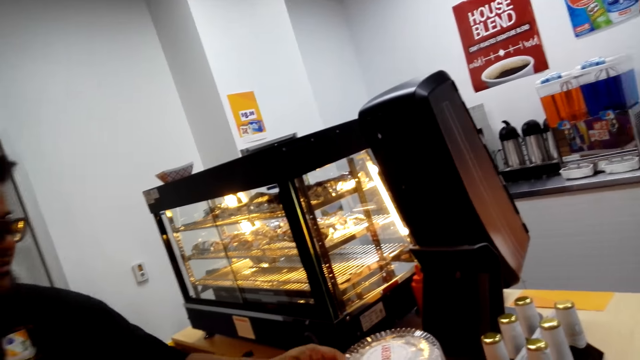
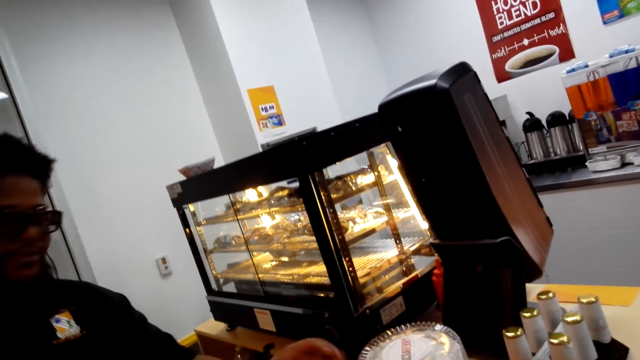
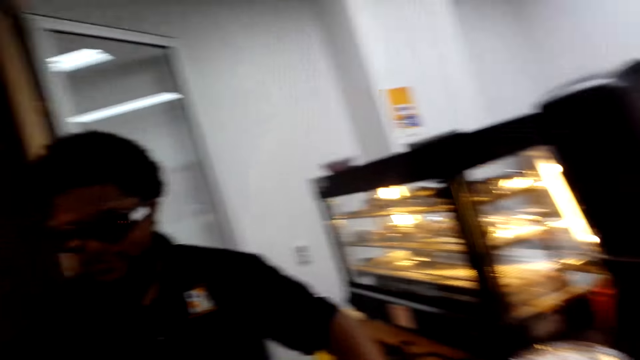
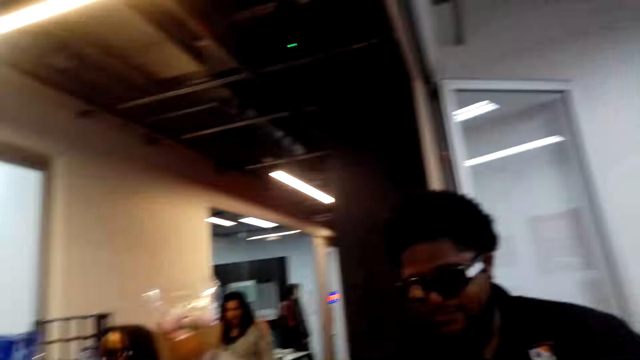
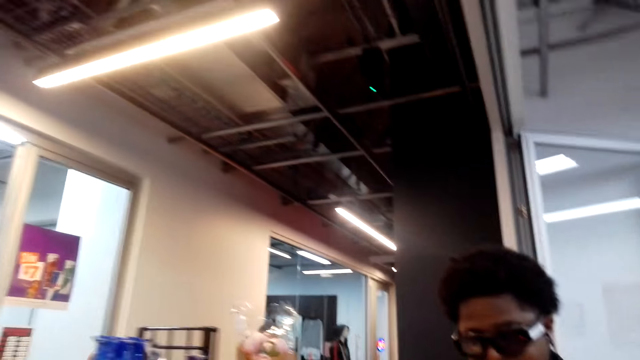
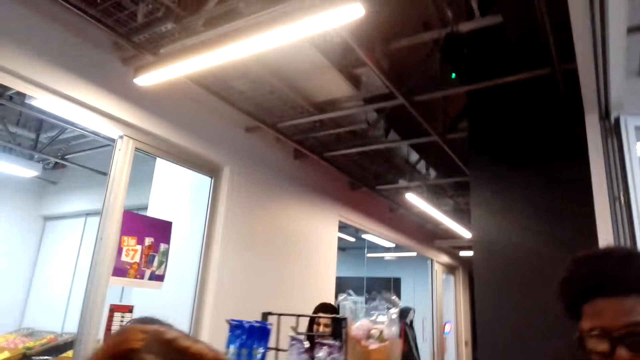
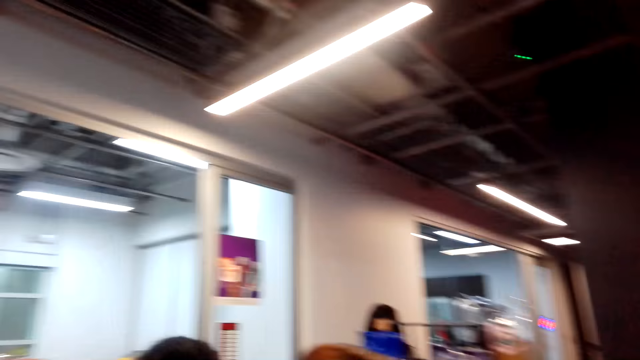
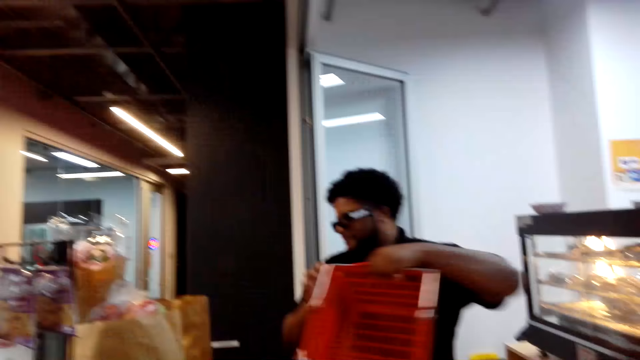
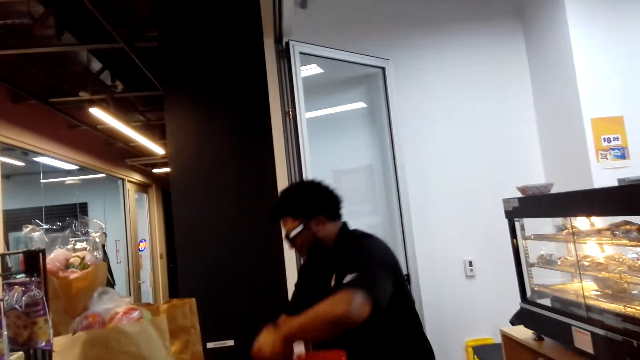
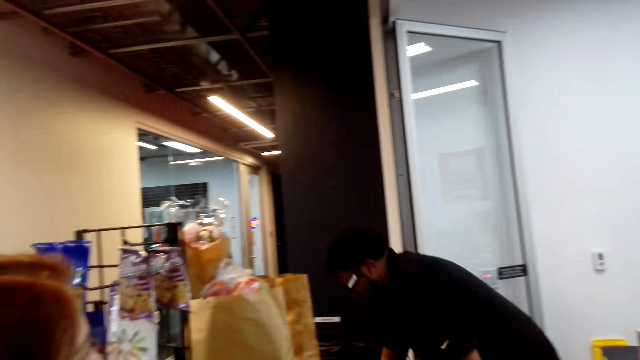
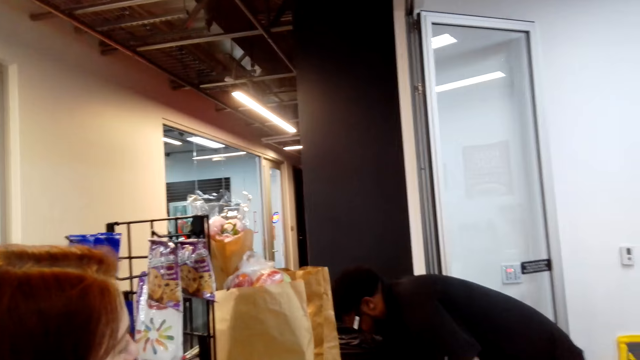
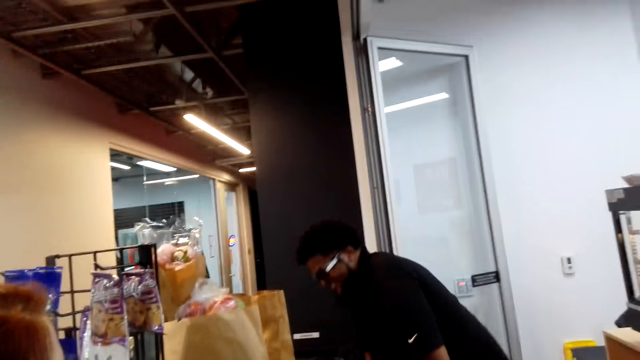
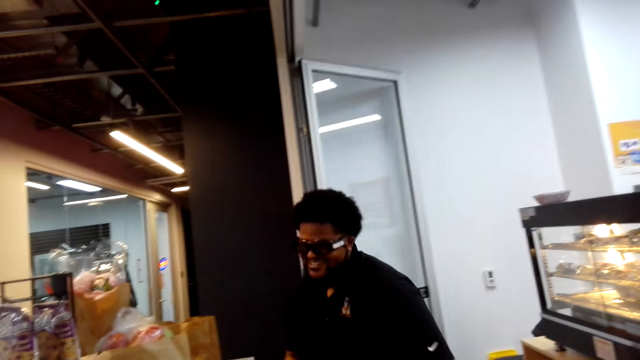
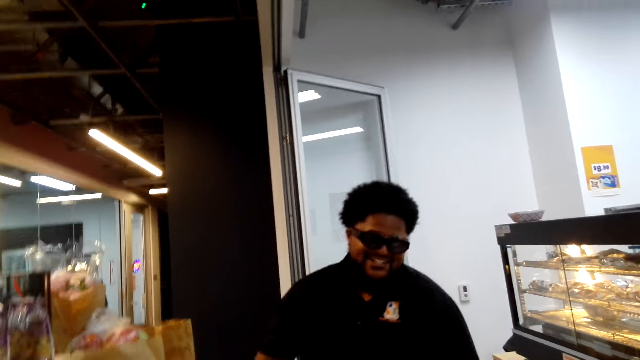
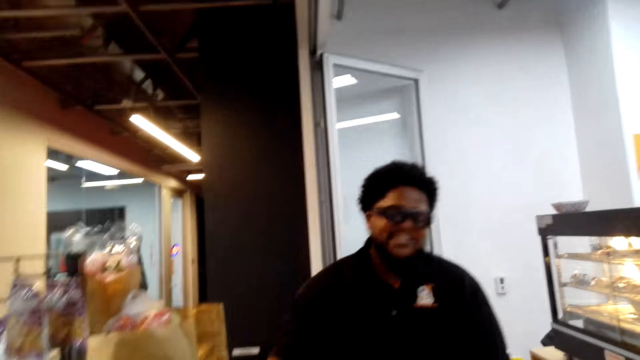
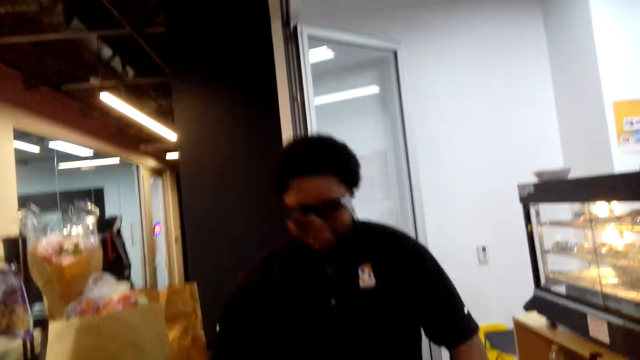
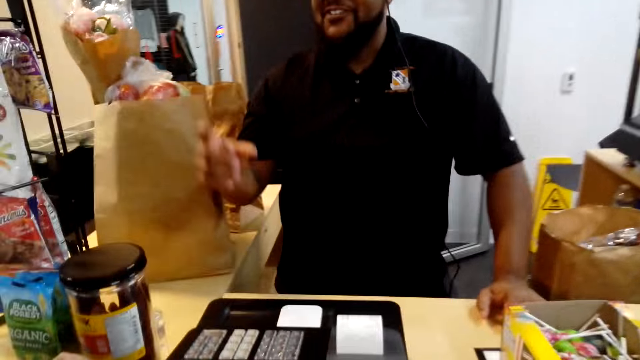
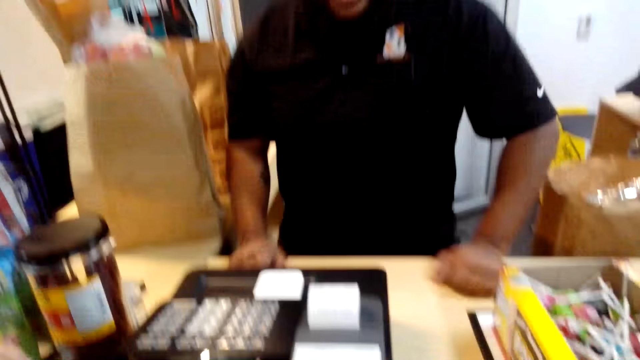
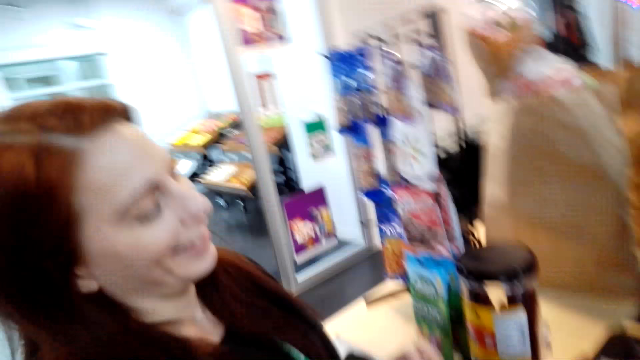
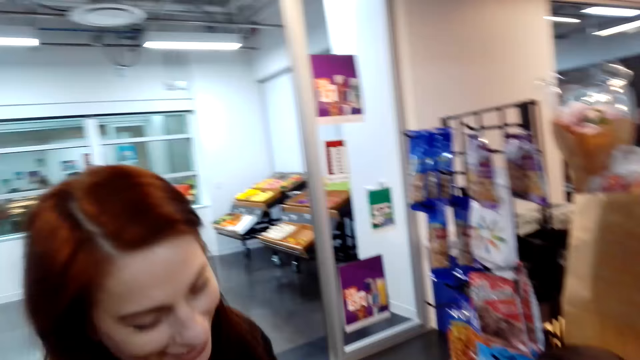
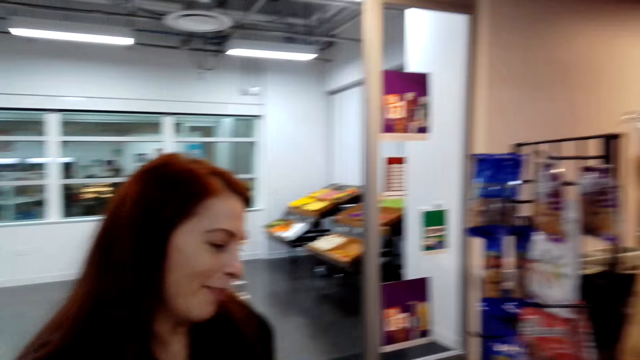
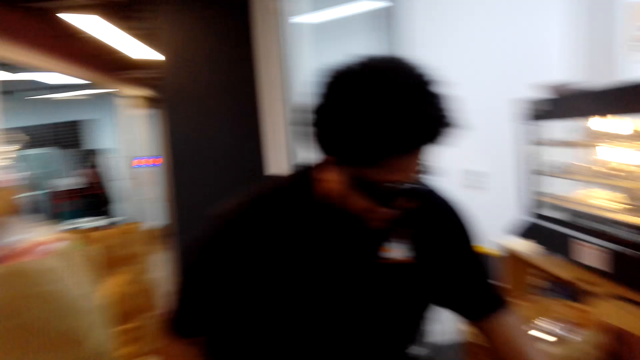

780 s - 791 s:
The cashier keys in on the cash register. The camera wearer converses with the cashier and a woman. They converse with the cashier and the woman again. The cashier puts the shopping basket down. The cashier holds the shopping basket. The camera wearer converses with the cashier and the woman.

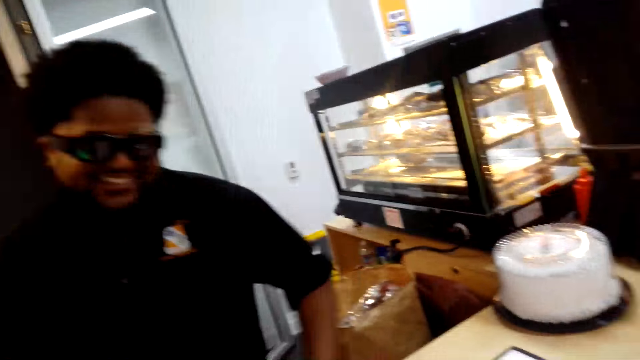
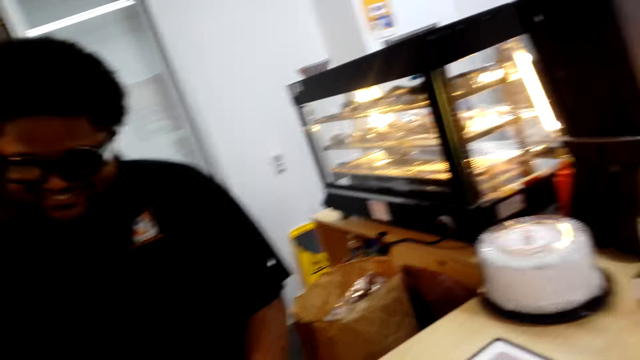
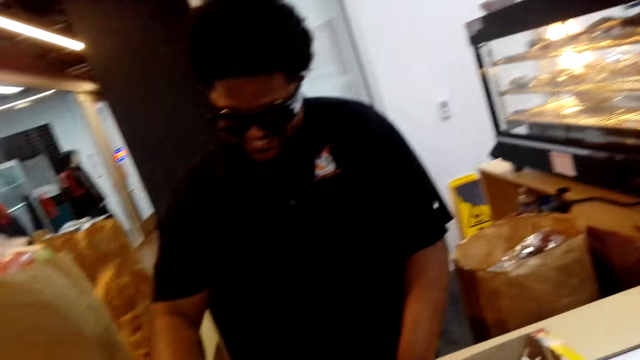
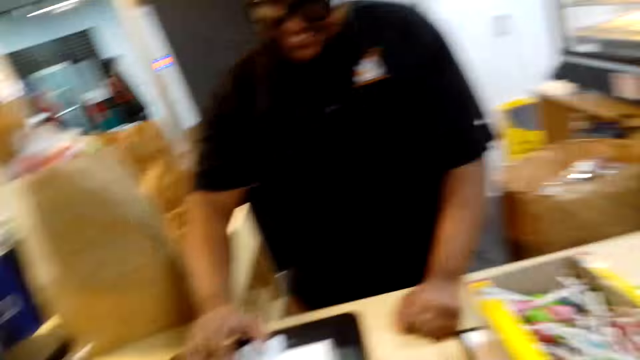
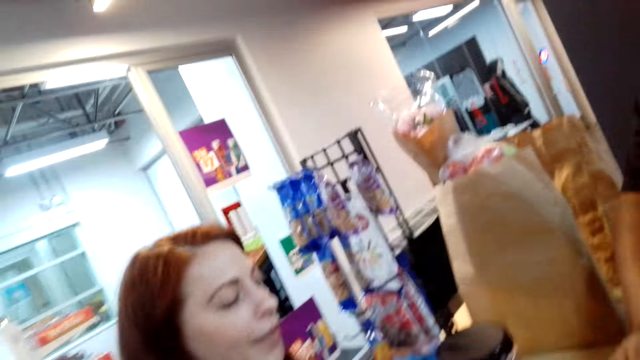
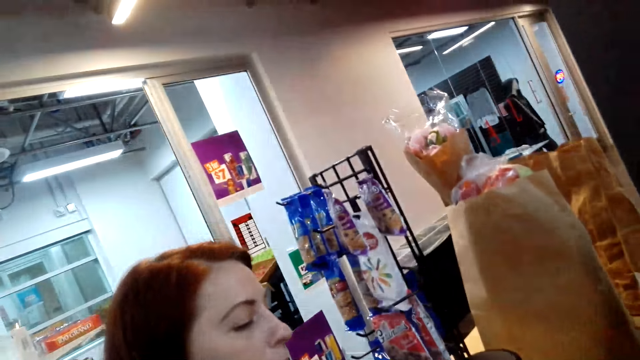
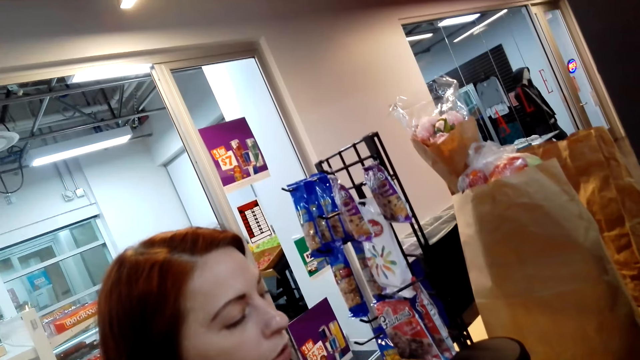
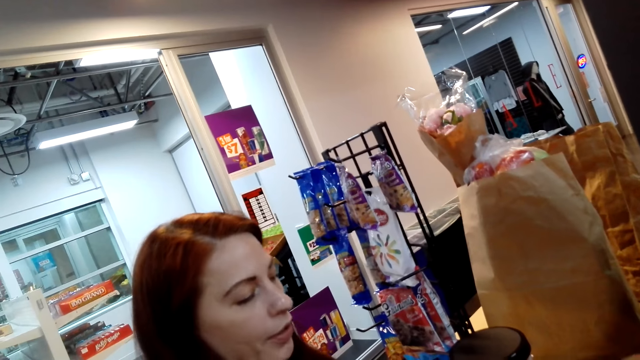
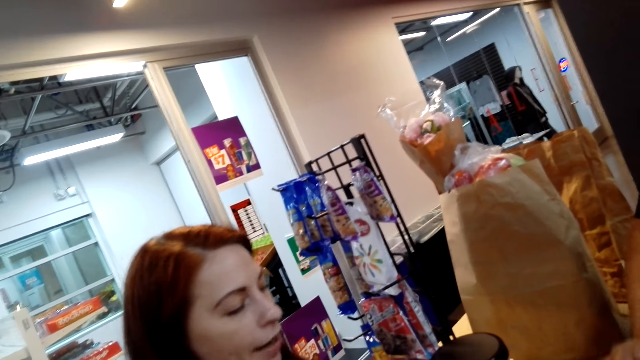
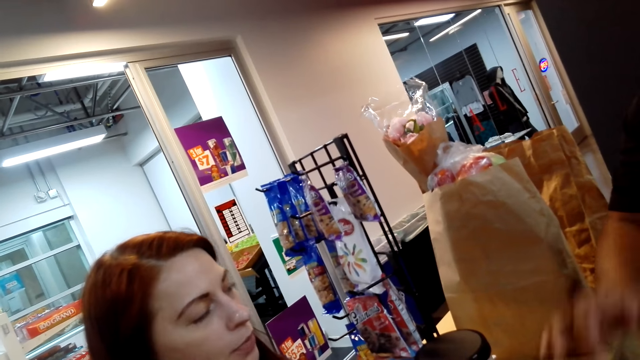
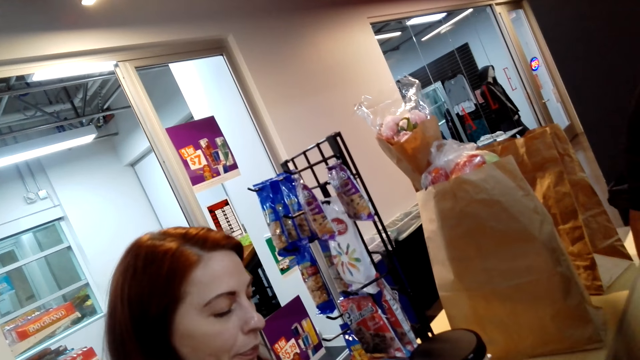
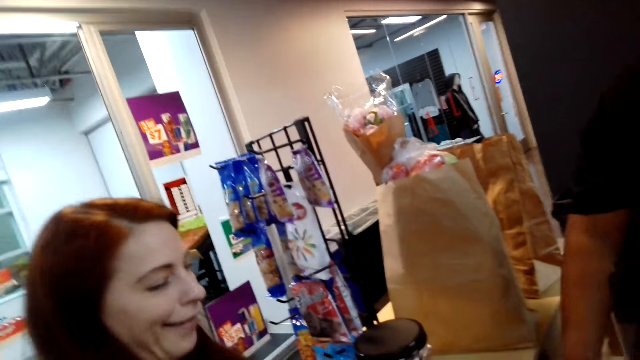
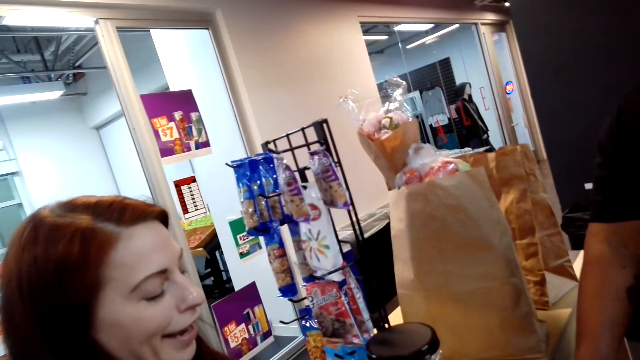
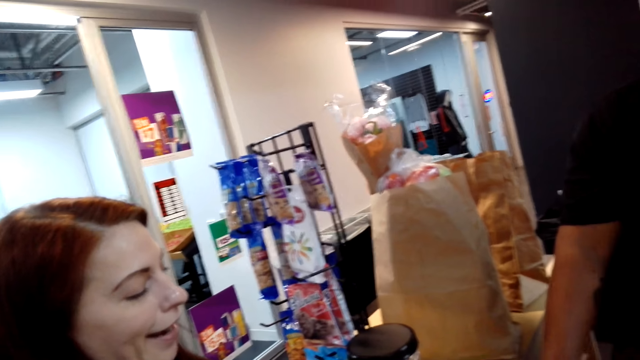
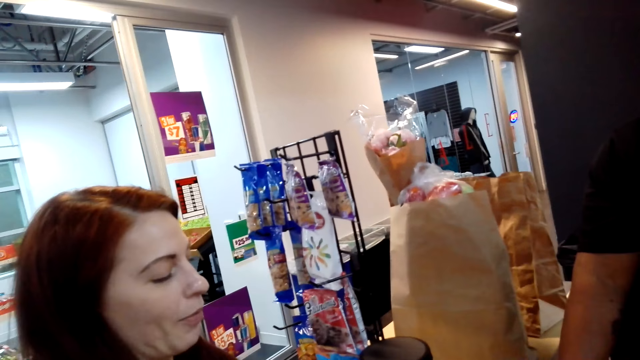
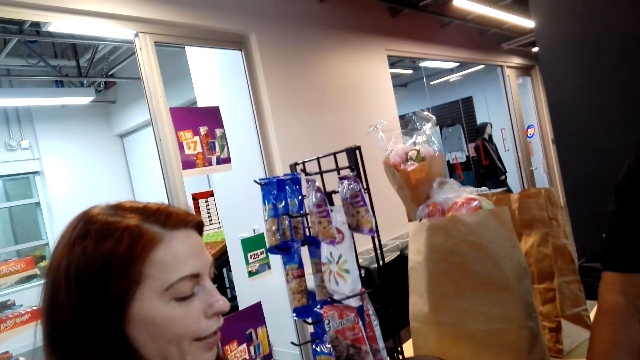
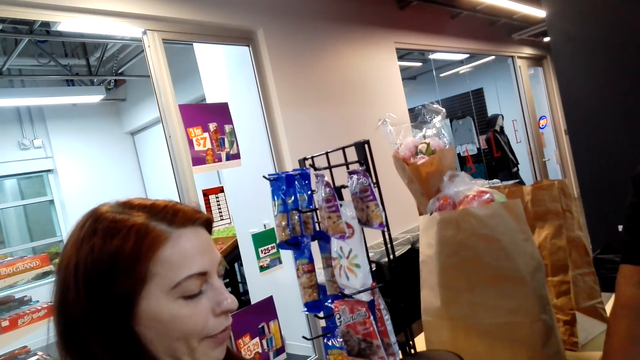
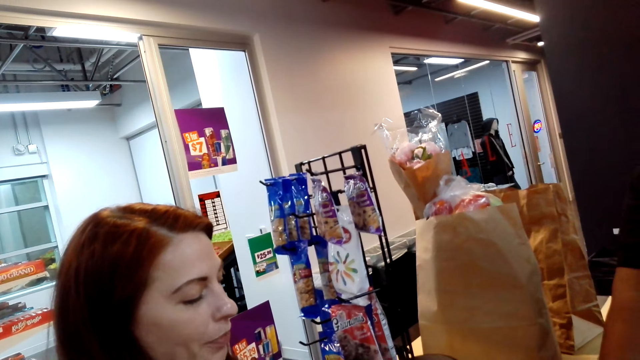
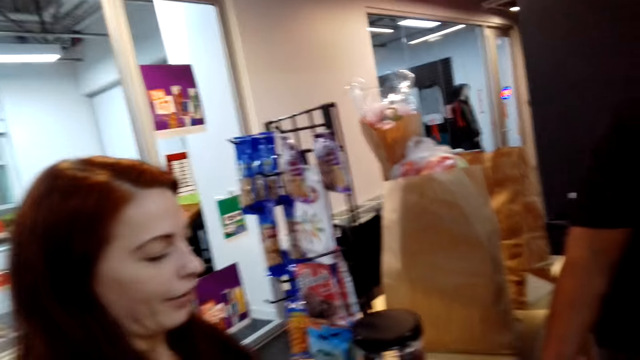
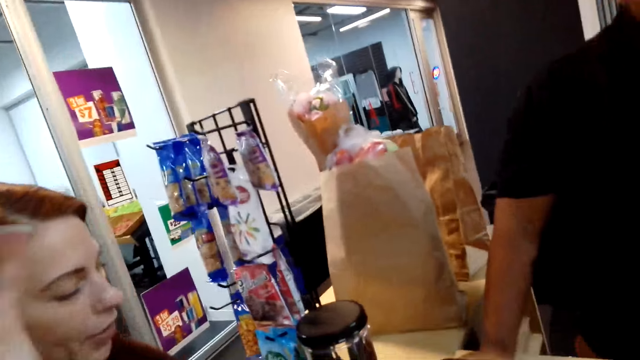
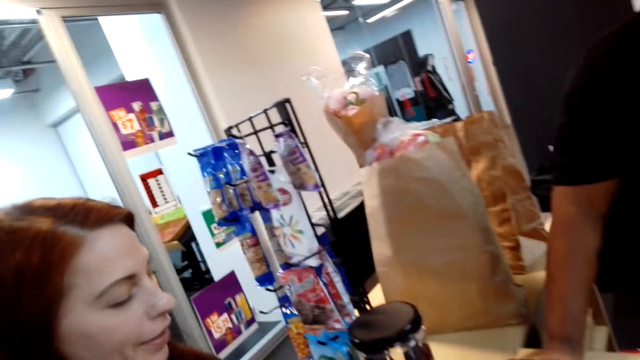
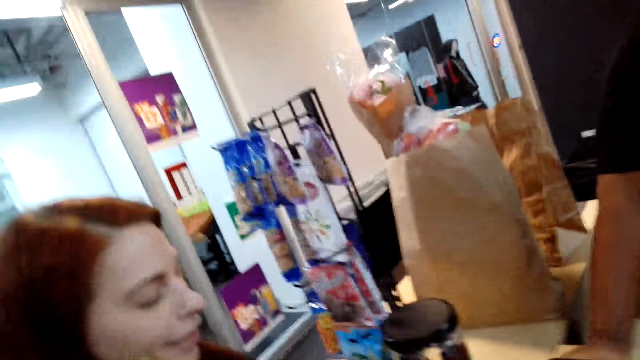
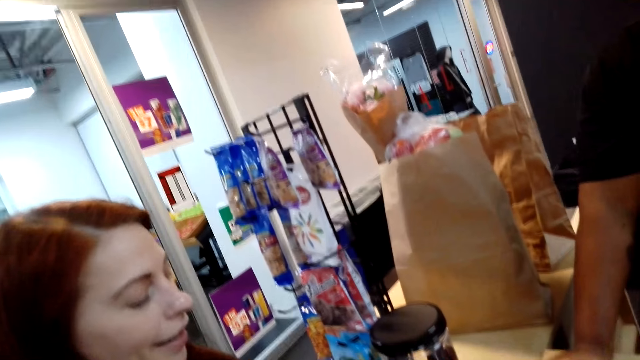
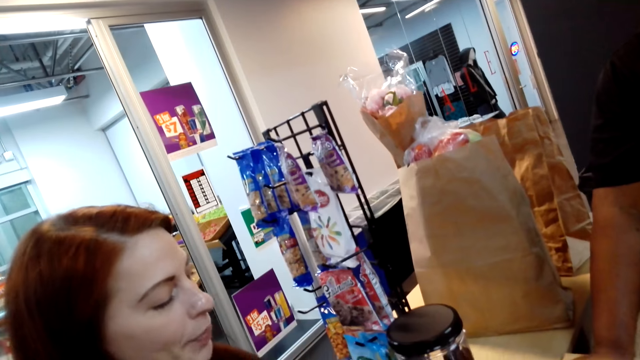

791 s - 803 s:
The camera wearer converses with the cashier and a woman. The cashier keys in on the cash register. A person talks with the cashier. The camera wearer converses with the cashier and the woman.
